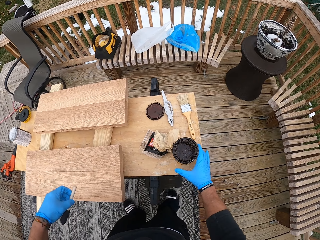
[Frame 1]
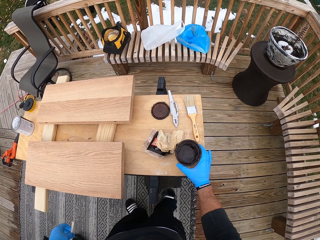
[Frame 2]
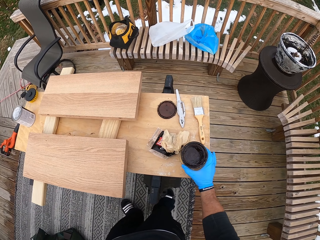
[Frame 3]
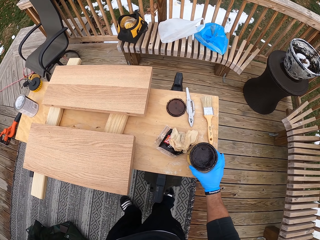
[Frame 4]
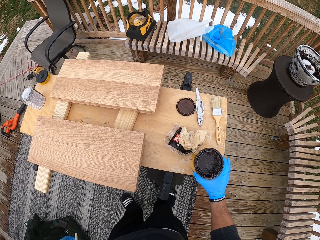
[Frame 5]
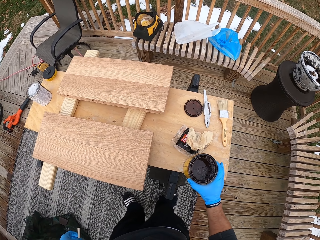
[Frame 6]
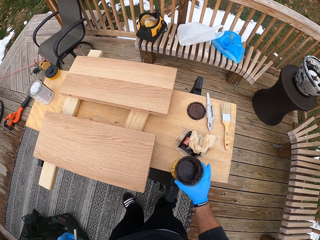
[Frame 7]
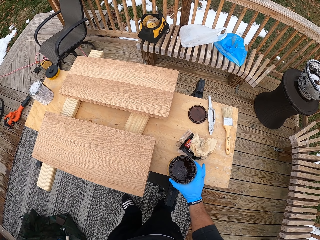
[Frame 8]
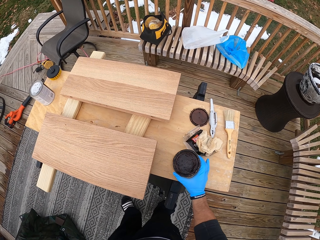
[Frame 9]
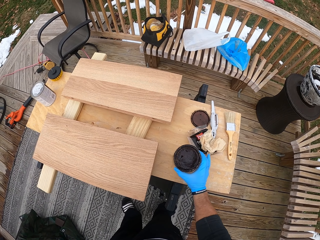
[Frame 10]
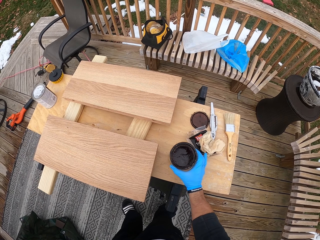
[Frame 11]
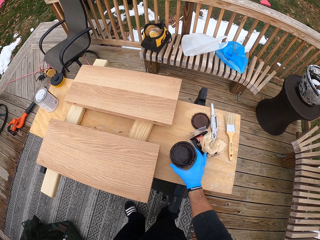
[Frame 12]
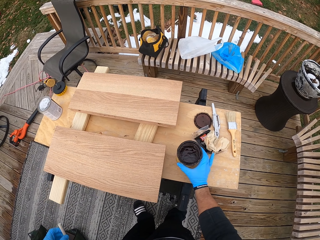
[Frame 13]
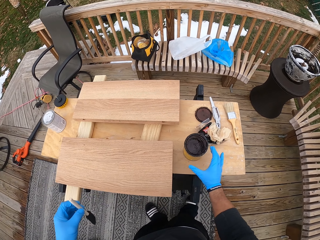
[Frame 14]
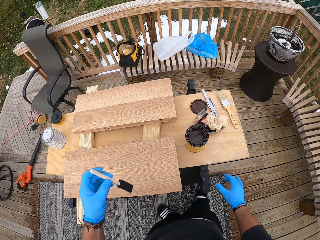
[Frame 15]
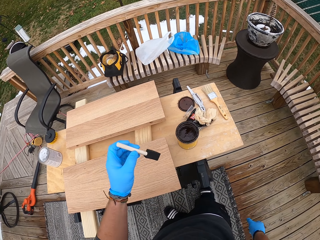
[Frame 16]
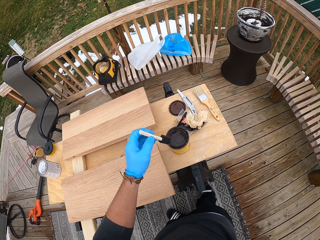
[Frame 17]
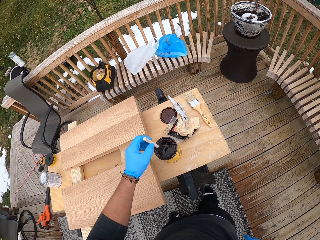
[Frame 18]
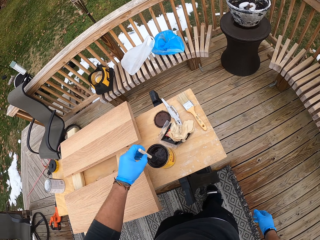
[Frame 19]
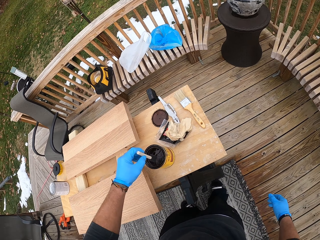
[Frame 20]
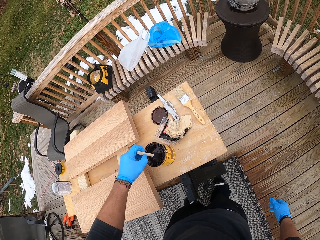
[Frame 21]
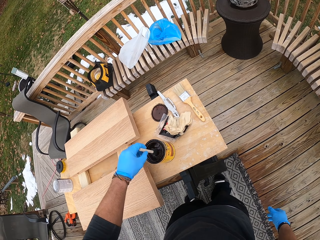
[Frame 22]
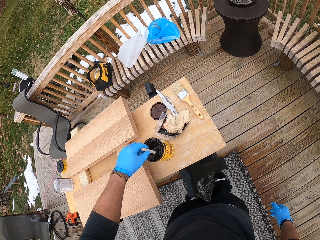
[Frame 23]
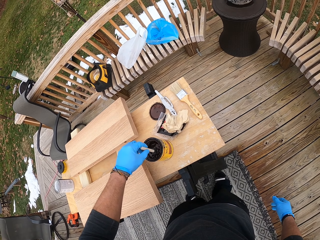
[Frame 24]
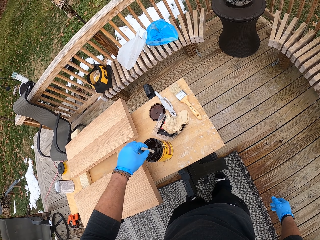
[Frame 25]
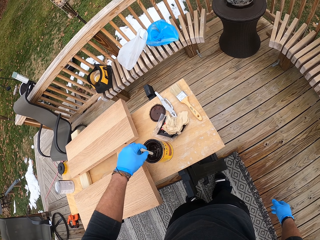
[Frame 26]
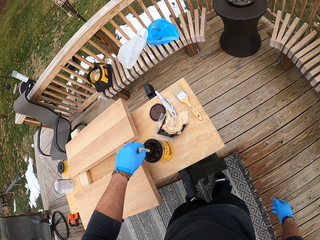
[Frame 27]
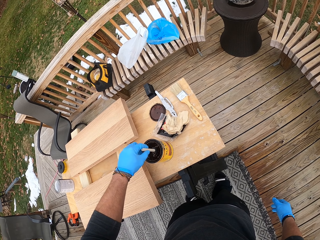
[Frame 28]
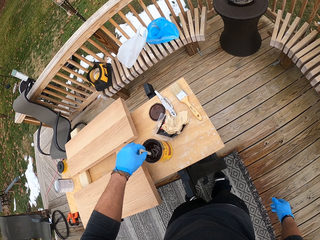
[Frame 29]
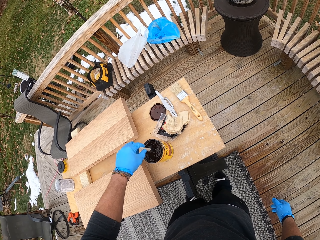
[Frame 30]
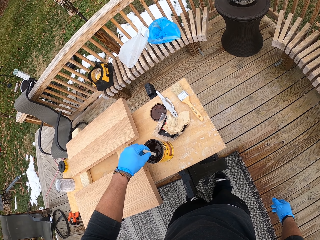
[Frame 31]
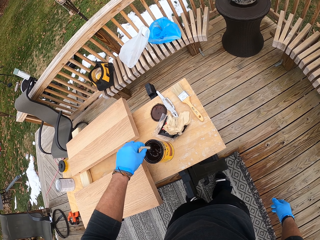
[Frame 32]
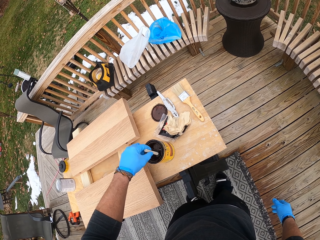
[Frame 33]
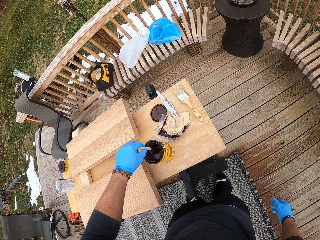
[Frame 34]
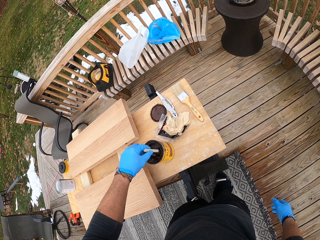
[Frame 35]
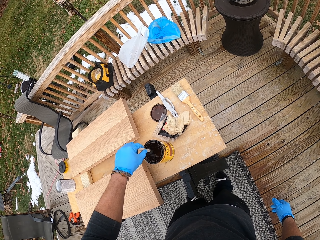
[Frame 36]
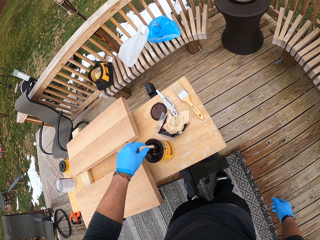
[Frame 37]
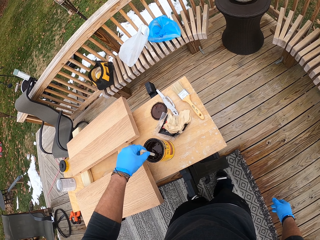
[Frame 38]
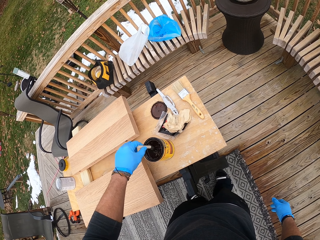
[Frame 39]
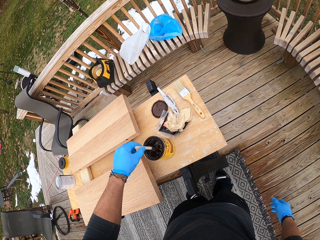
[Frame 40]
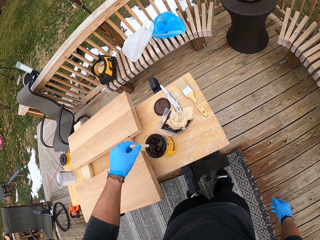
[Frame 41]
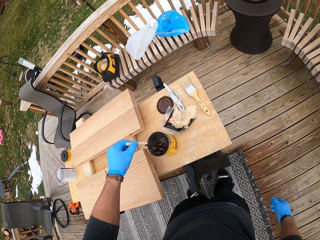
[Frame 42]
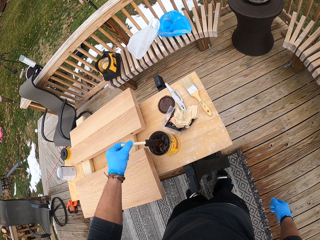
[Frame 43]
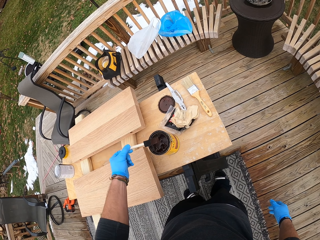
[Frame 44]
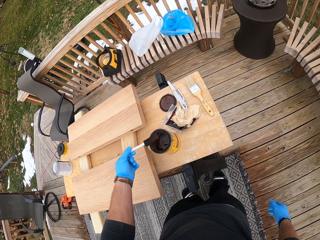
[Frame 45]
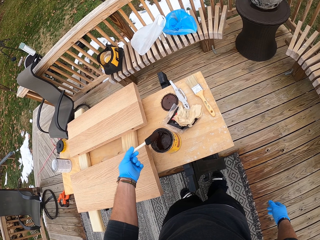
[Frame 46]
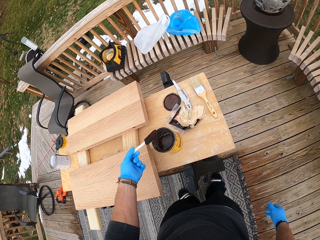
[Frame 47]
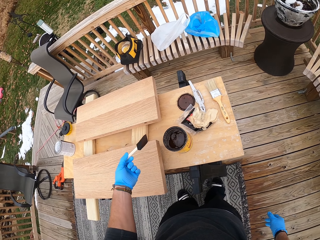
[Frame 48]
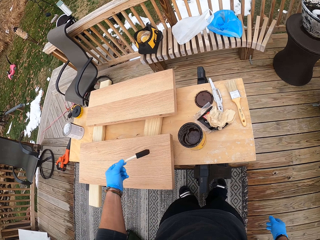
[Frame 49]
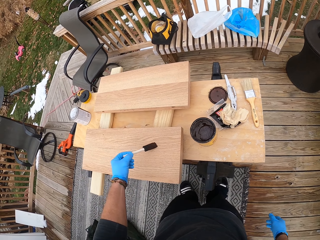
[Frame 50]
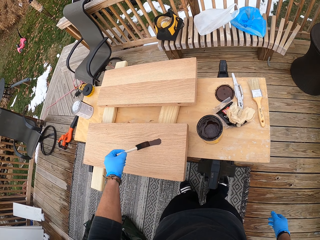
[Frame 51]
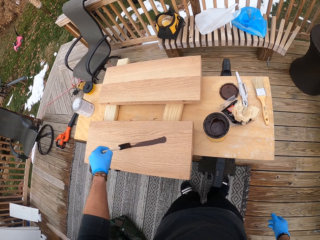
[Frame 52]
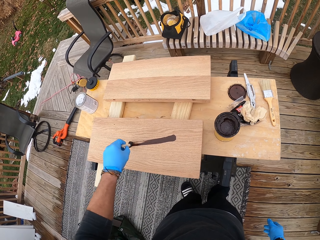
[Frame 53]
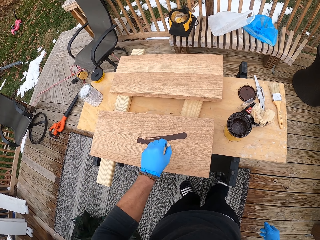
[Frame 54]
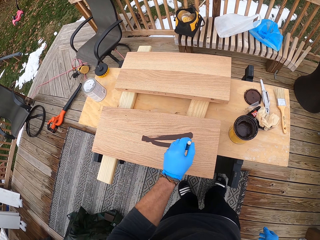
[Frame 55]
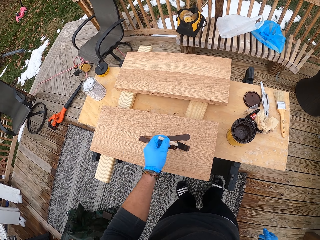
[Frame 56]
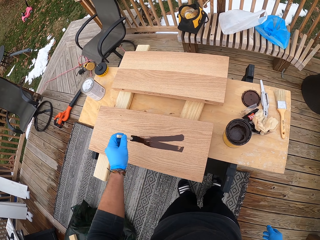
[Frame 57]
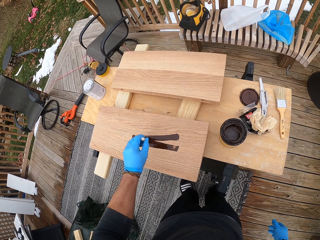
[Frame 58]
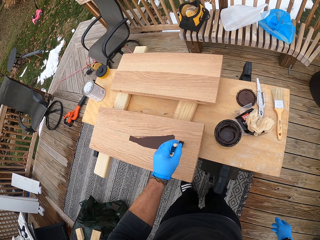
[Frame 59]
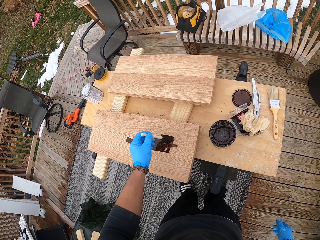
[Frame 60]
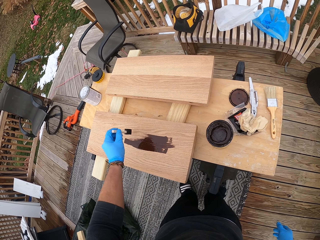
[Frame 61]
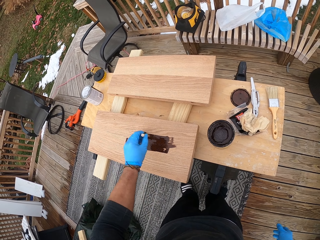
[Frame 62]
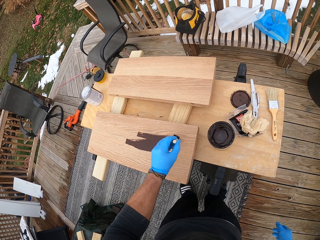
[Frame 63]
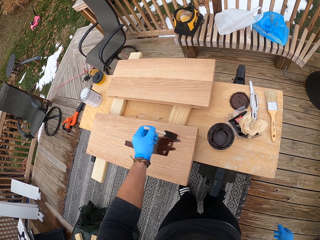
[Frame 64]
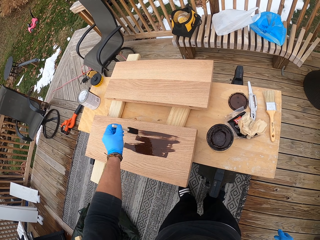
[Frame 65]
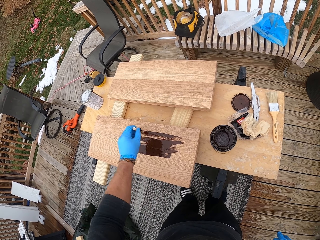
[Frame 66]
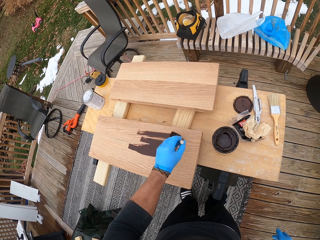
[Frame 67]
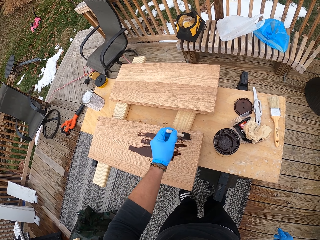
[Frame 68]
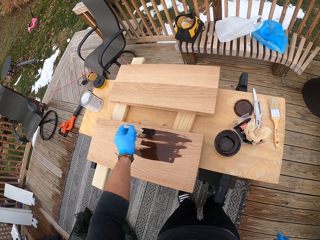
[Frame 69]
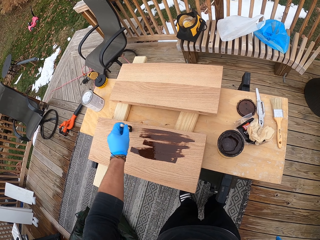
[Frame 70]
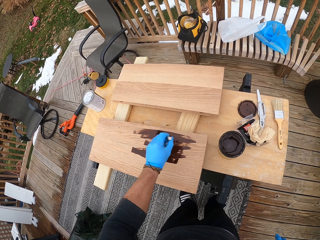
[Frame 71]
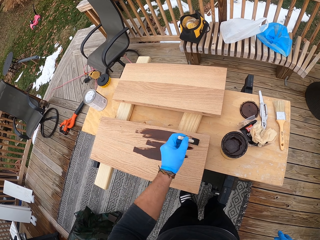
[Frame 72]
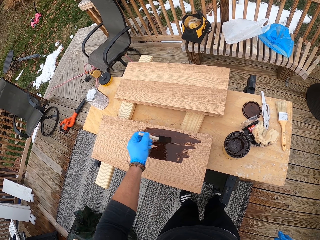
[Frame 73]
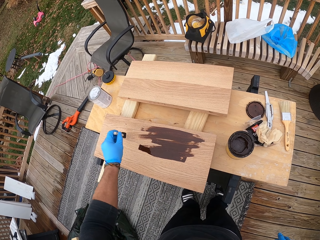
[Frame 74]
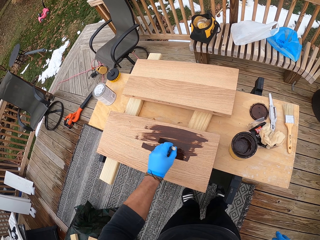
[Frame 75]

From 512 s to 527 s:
The camera wearer picks up the paint. He moves the paint can on the table with his right hand. He drops the paint. He lifts the paintbrush. He dips the paintbrush in the paint can with his left hand. He takes the paintbrush out of the paint can with his left hand. He paints a piece of wood with the paintbrush in his left hand.

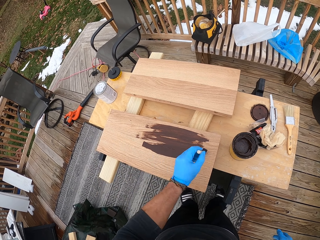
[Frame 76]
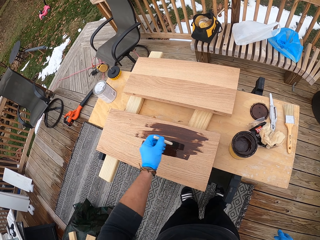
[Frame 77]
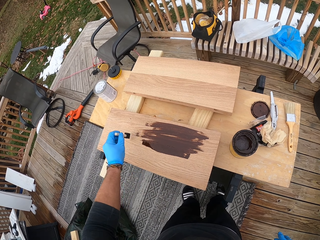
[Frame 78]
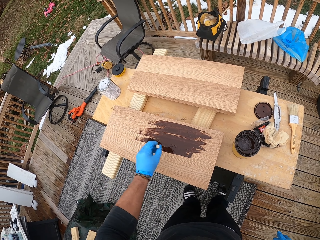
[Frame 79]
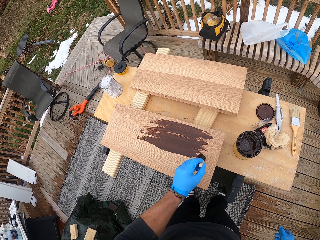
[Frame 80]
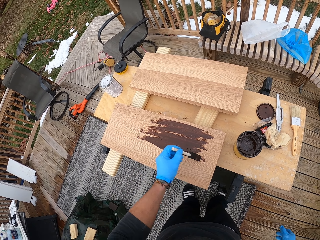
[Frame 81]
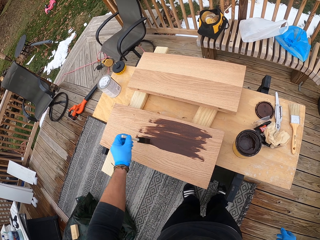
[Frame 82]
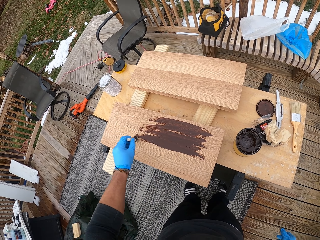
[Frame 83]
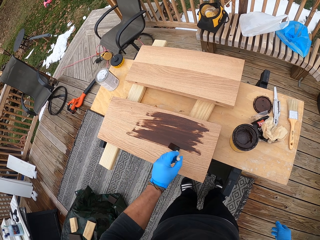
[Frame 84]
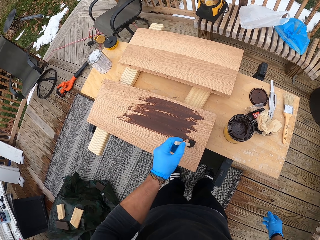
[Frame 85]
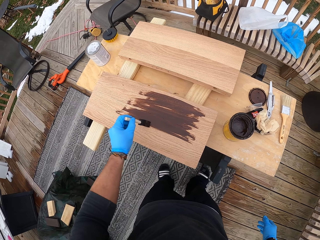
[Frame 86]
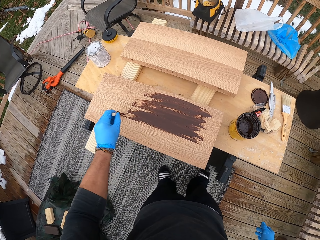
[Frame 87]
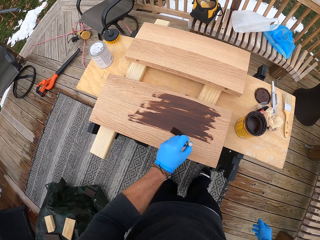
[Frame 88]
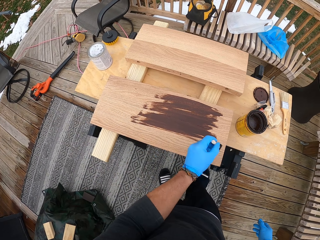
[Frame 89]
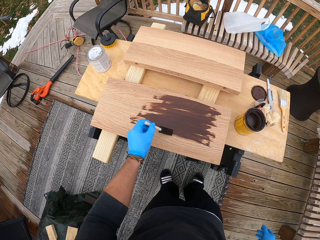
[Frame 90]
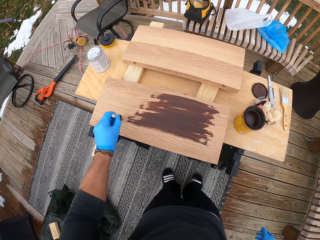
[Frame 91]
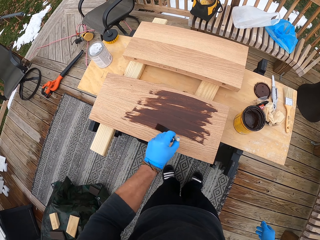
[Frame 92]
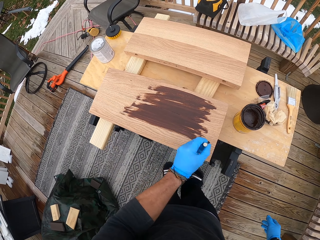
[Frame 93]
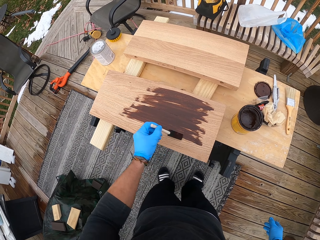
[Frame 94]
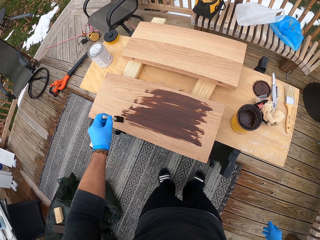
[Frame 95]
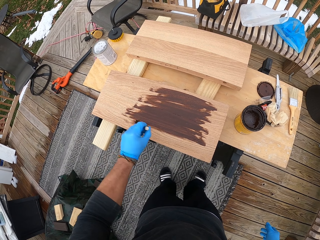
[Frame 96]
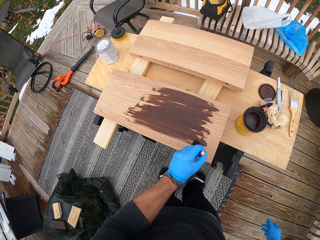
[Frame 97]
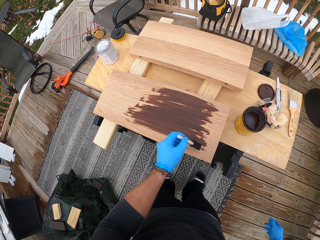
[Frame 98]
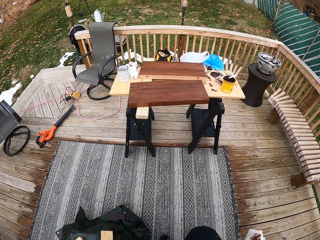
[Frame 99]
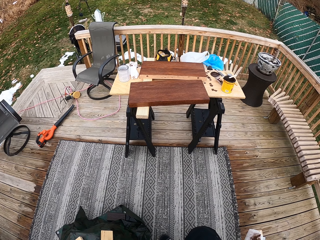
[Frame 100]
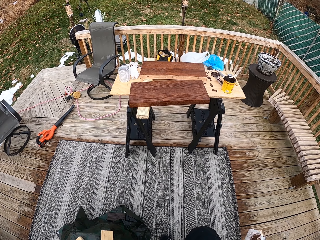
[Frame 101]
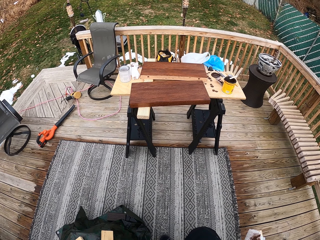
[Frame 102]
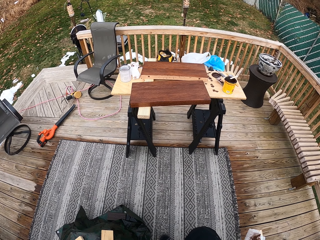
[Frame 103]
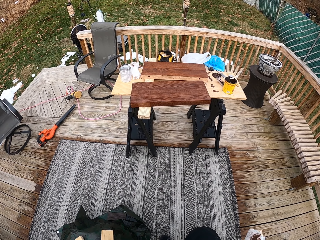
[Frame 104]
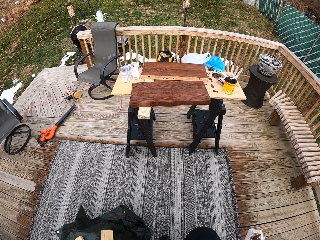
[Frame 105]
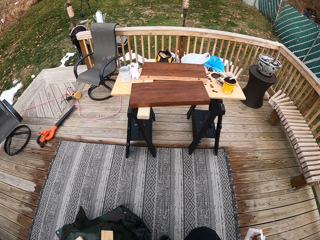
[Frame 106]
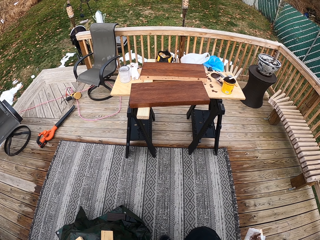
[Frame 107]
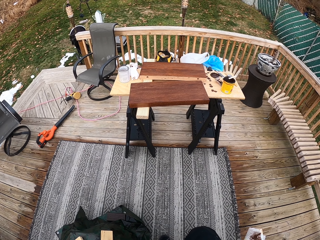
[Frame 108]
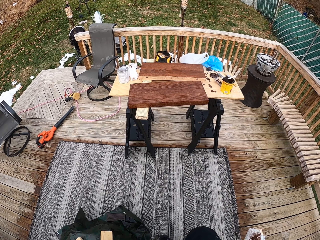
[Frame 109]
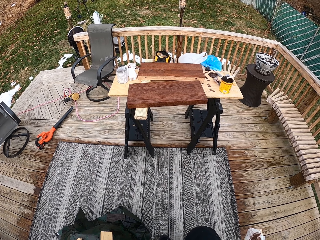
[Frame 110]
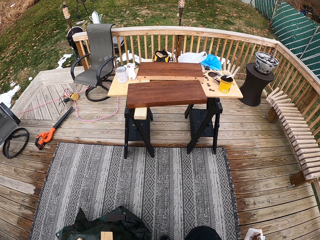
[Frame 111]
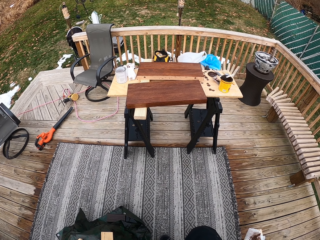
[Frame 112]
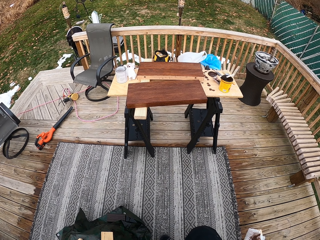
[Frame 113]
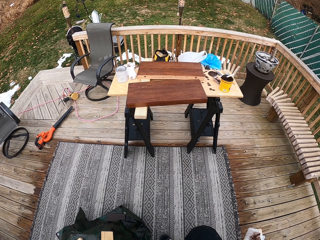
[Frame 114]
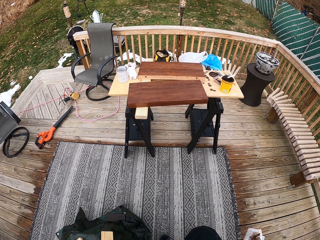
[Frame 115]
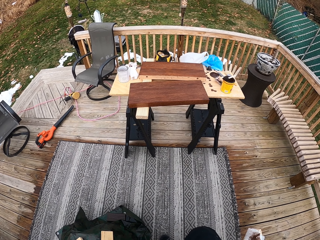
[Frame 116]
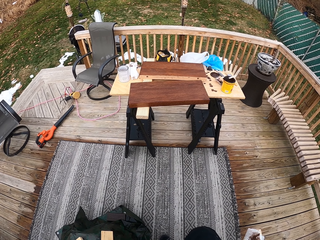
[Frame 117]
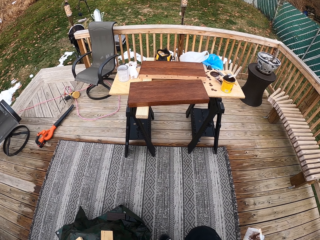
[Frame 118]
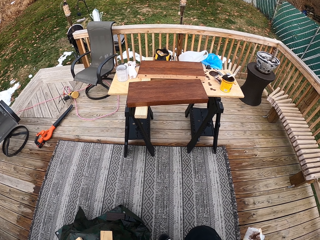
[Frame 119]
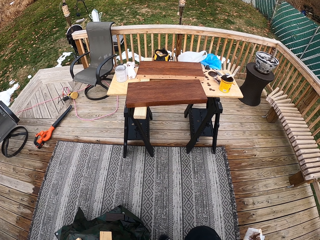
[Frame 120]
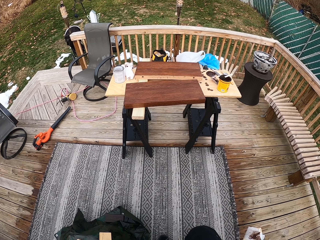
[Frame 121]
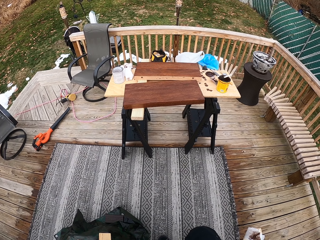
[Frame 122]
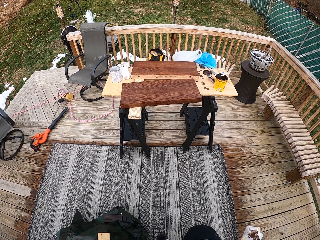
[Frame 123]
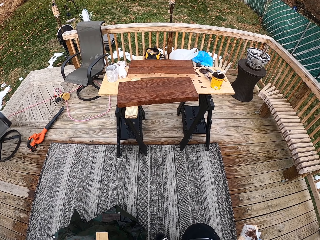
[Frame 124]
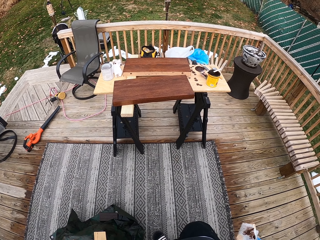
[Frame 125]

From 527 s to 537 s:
The camera wearer looks around.
